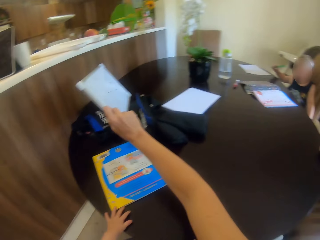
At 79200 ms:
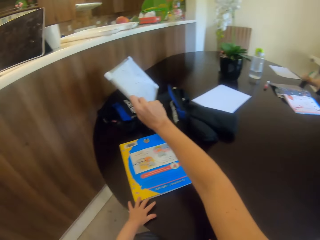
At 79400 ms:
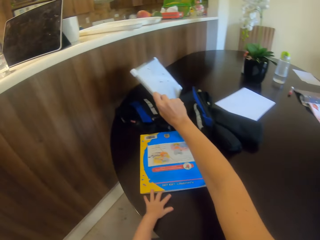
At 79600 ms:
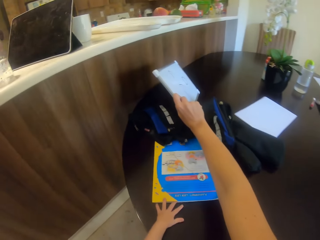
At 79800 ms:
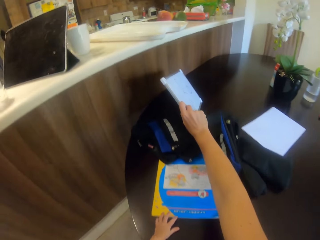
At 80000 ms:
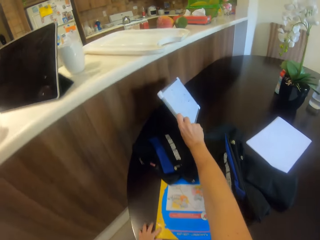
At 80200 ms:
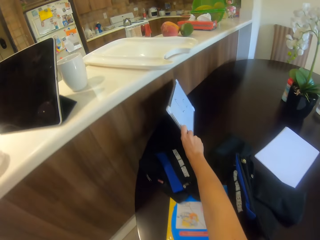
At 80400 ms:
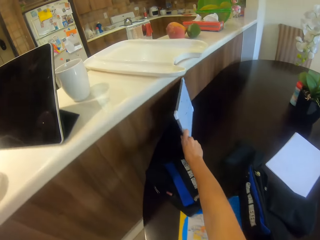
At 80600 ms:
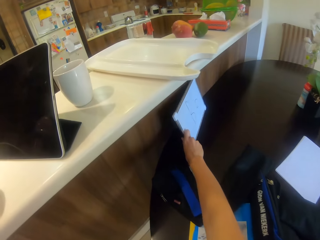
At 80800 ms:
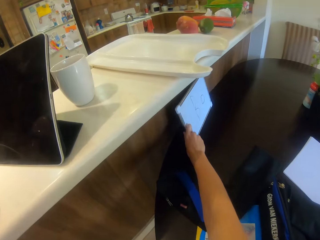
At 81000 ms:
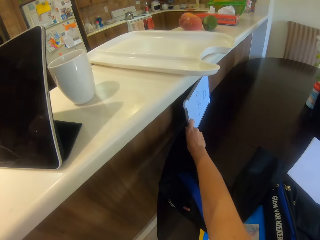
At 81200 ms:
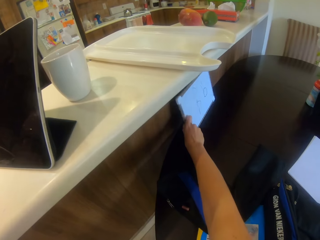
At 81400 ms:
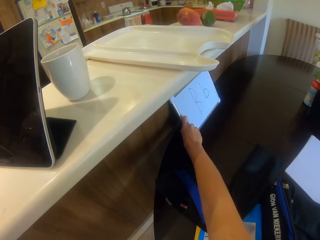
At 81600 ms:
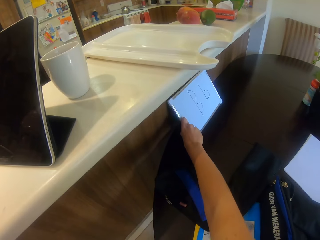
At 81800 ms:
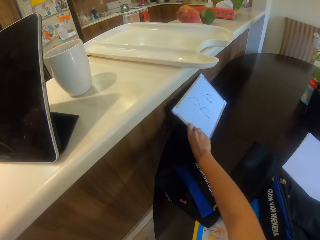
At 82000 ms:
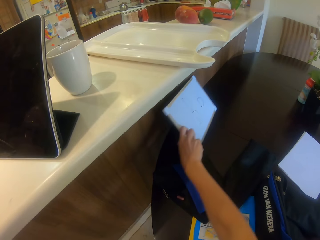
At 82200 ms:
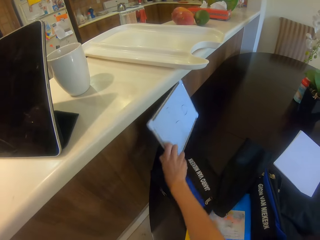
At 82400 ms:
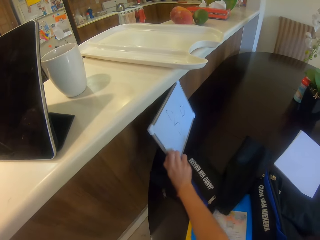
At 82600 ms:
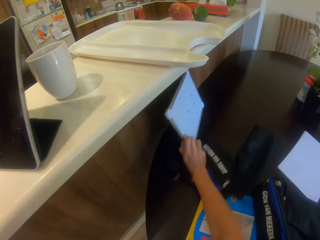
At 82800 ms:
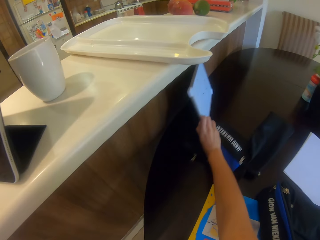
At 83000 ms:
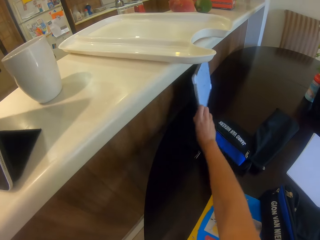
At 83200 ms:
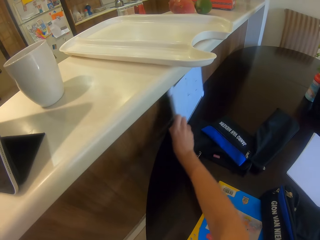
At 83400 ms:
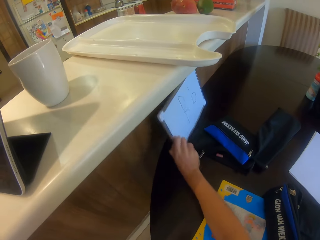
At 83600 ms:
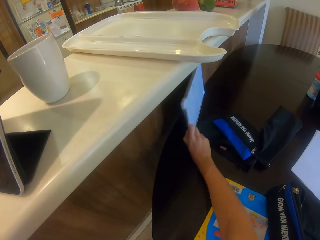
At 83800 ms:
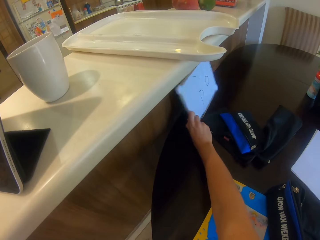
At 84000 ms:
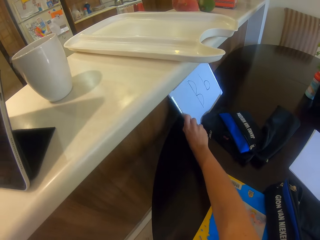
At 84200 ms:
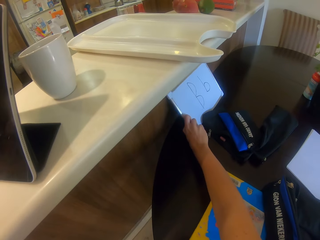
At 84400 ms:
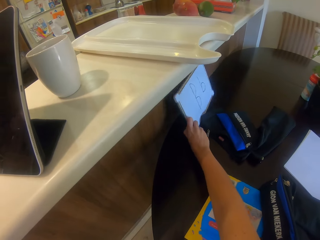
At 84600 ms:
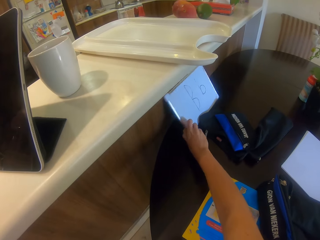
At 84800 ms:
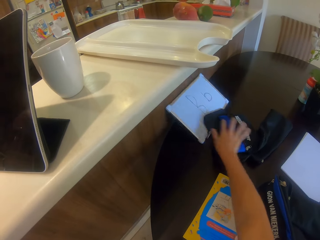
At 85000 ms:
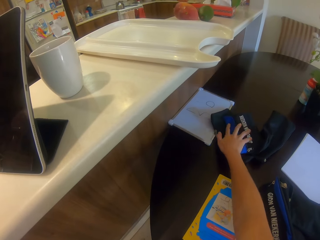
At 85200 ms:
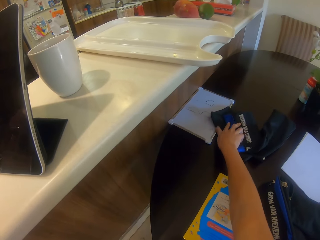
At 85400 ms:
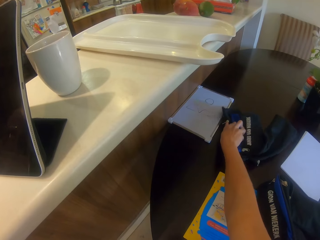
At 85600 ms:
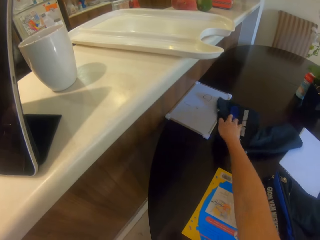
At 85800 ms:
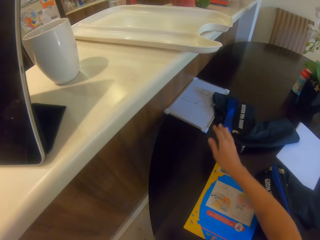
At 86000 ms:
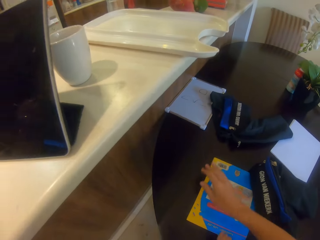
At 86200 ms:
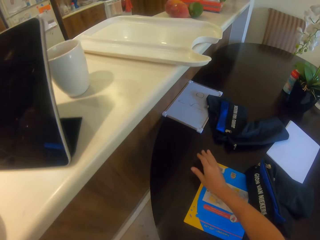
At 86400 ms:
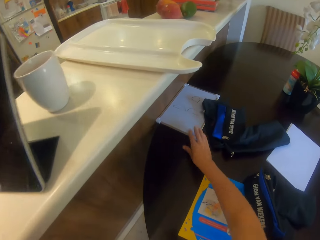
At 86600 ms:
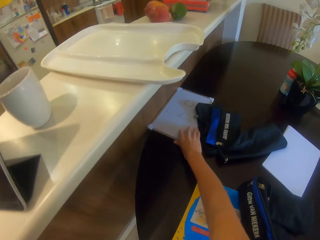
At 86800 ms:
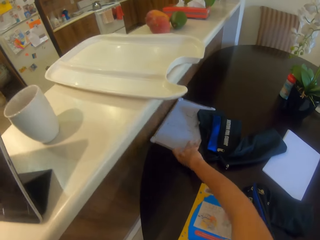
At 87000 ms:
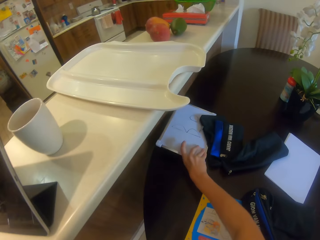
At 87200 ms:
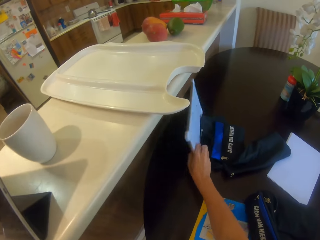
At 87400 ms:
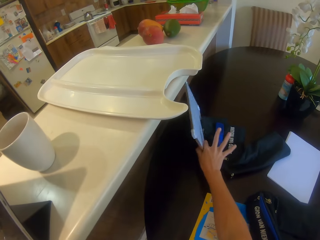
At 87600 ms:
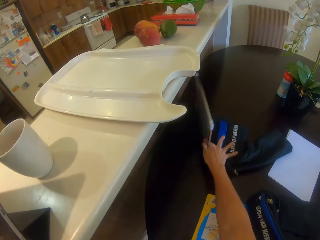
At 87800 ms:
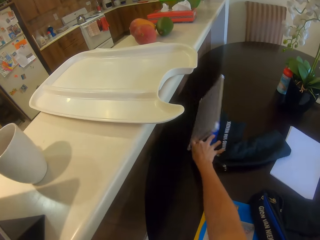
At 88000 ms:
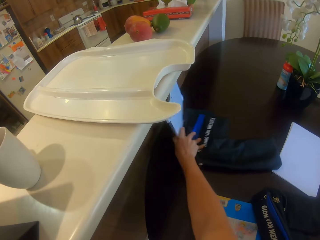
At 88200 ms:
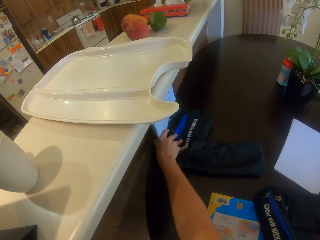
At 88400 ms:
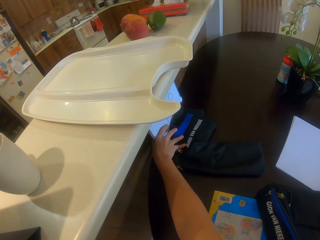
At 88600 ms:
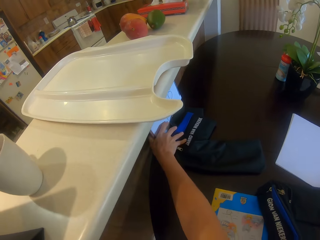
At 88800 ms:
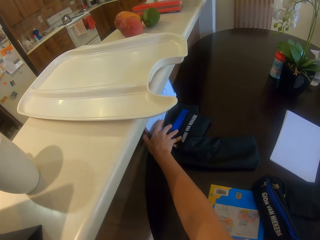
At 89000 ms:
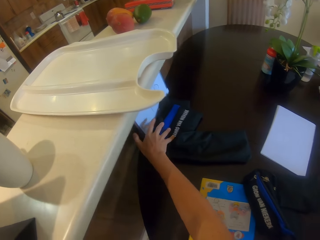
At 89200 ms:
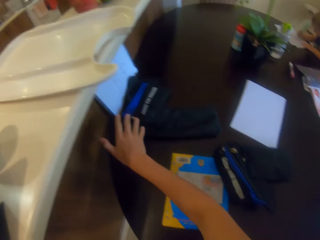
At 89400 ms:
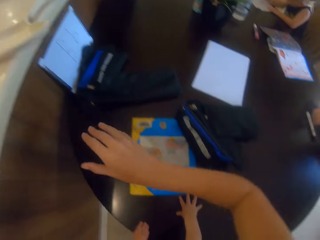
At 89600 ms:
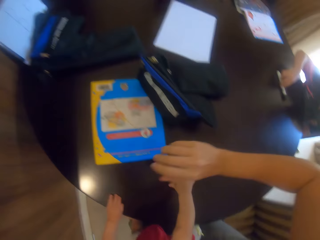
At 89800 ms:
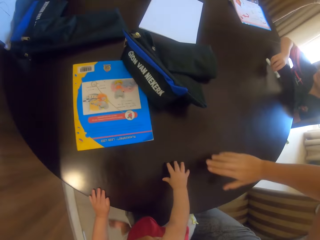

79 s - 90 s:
The camera wearer puts paper on the table. They put the board against the wall. They move the bag. They hold the board. They put a book on the table. They put the board against the wall.

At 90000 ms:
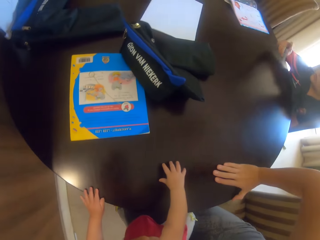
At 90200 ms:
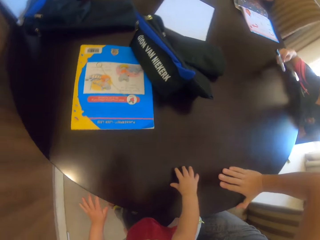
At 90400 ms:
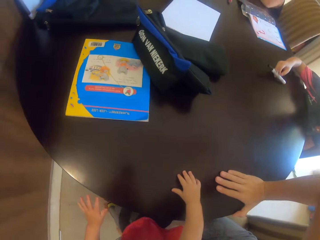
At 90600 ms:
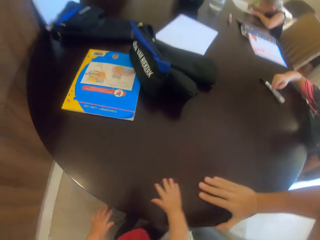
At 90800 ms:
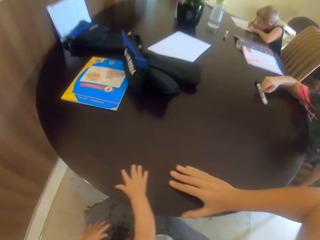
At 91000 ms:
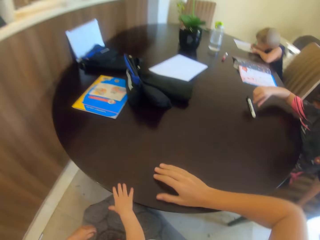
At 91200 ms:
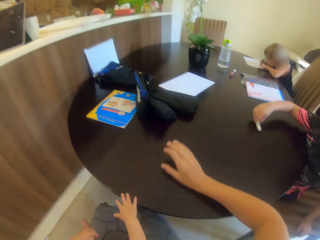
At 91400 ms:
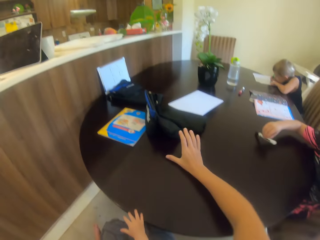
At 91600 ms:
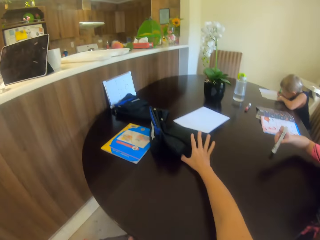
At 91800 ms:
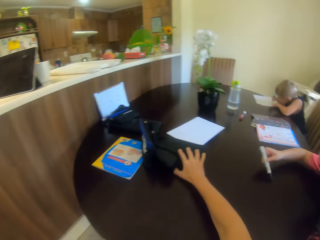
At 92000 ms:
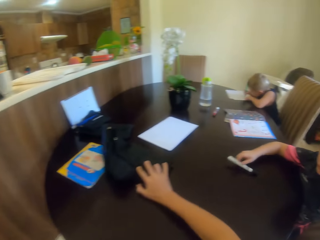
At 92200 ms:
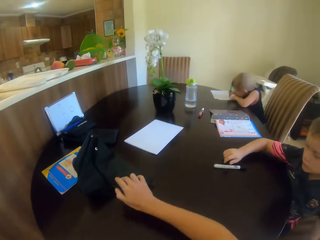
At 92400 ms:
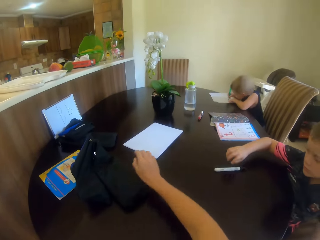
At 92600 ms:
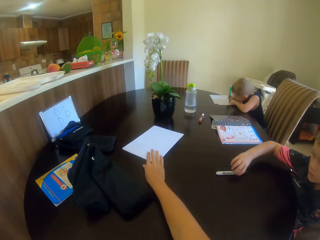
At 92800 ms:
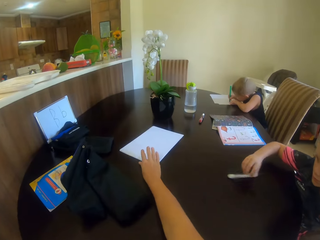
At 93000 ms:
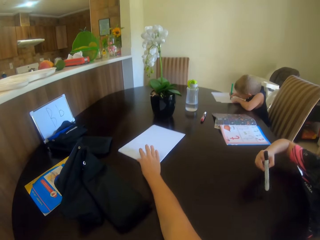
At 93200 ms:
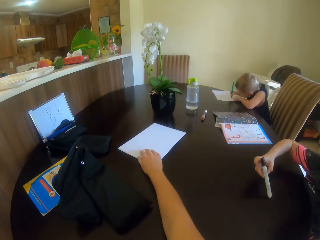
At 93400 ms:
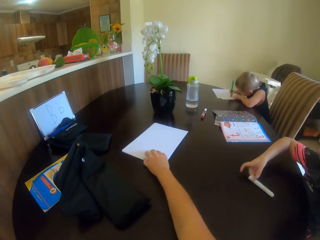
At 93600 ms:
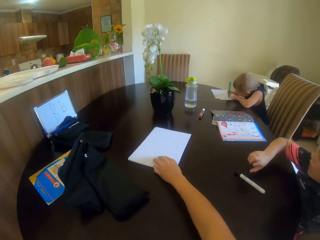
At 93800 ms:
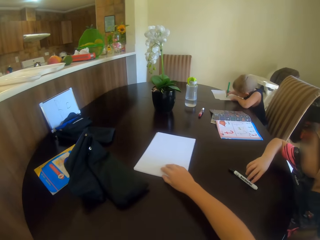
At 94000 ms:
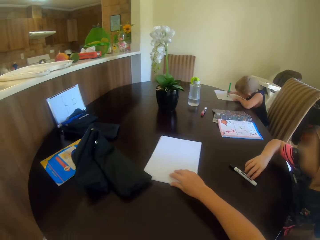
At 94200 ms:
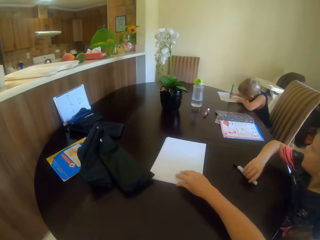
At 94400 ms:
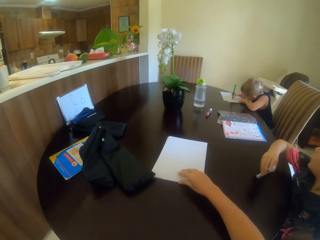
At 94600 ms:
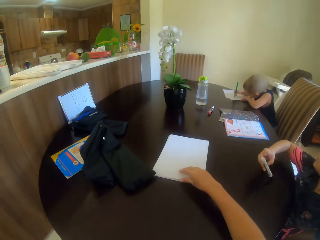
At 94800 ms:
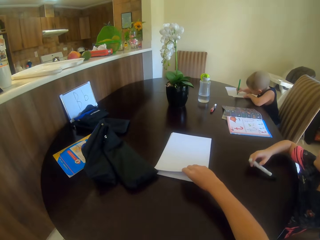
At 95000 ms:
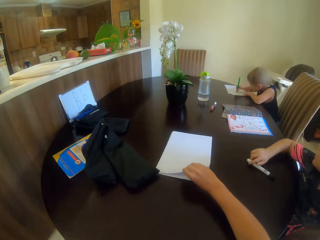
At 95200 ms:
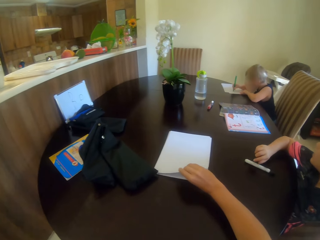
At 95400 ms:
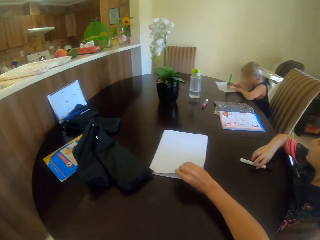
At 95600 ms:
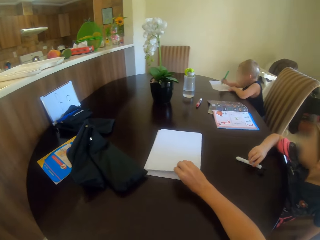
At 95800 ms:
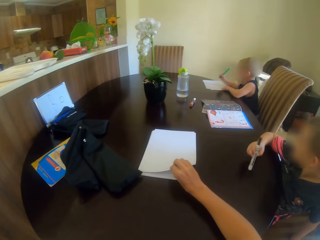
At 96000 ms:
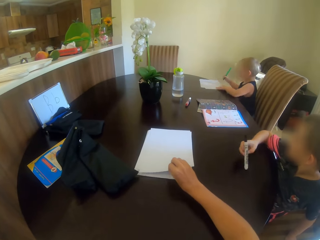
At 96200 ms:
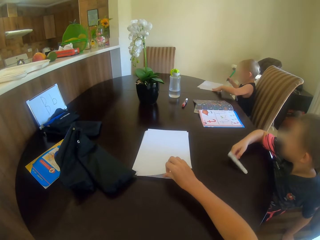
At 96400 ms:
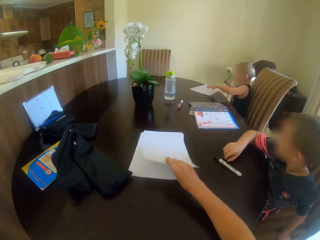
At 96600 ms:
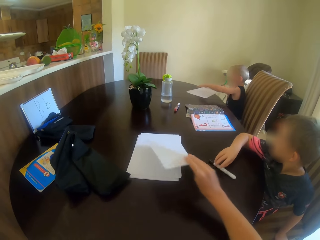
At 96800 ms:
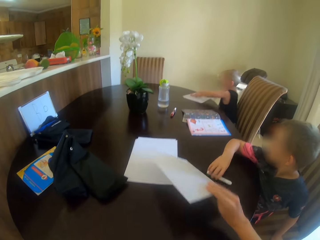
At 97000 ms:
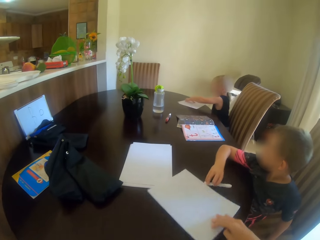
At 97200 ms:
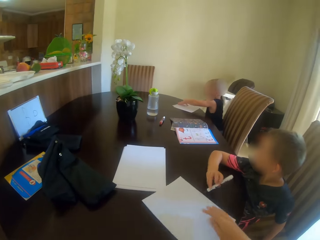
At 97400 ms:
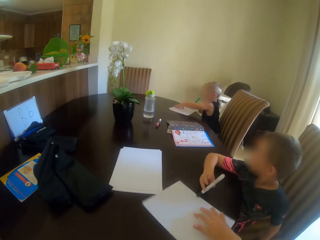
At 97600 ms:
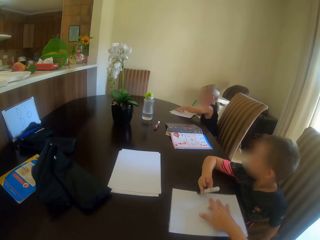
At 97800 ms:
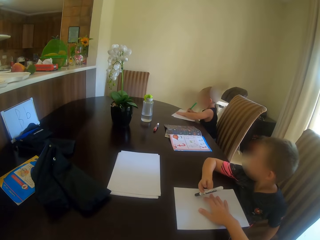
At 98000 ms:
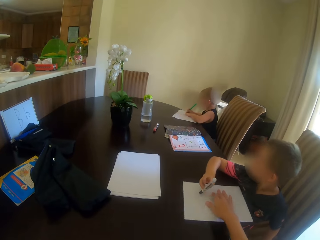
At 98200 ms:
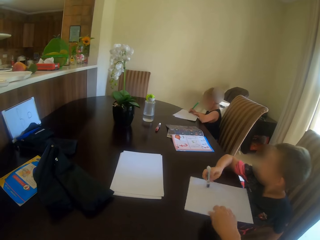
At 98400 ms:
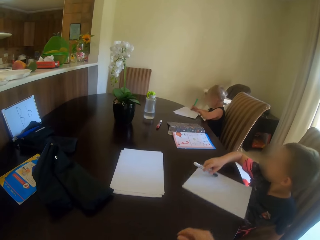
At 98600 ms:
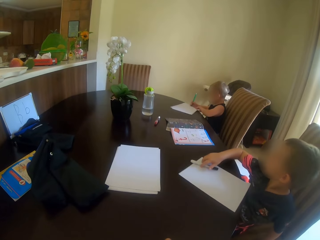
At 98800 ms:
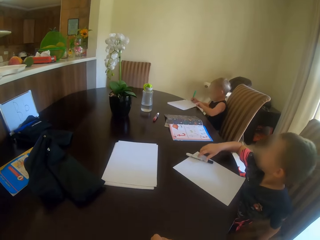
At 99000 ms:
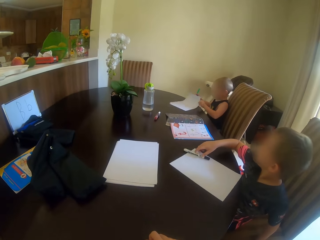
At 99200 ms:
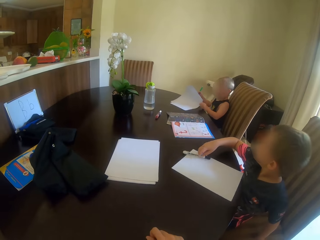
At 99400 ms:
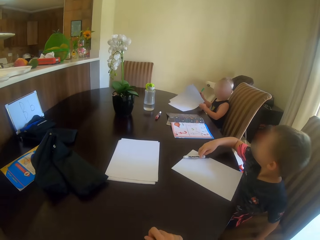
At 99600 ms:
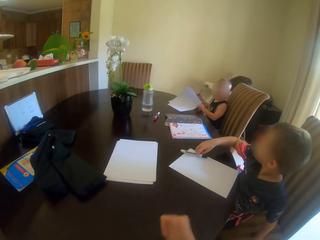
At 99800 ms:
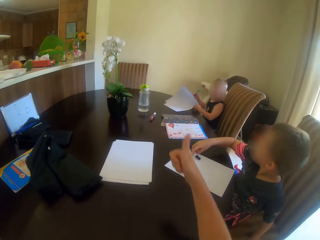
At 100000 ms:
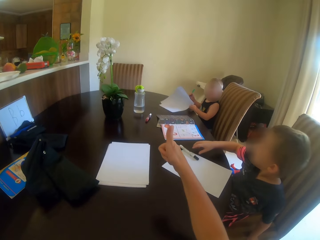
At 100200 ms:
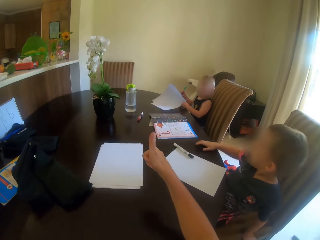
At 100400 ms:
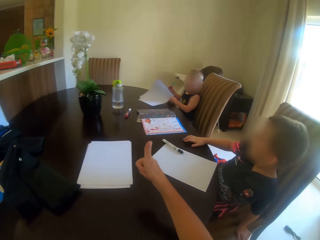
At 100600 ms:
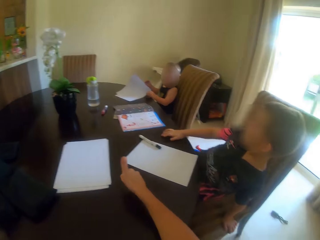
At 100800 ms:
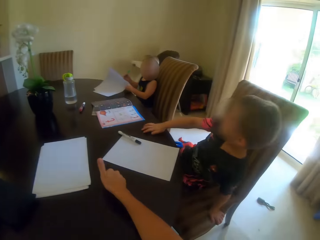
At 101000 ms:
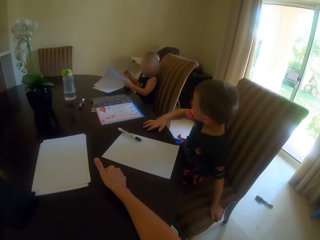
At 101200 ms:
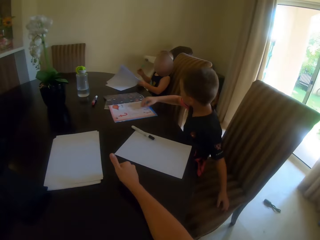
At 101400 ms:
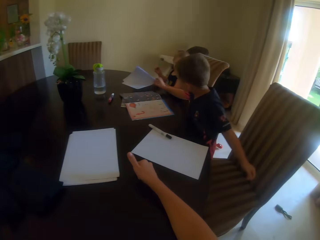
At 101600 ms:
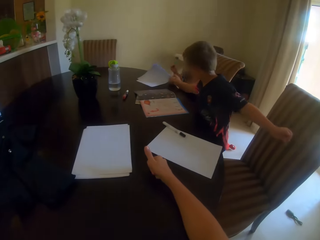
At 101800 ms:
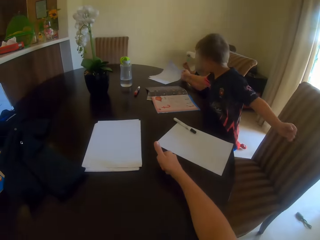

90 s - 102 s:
A child plays with the marker pen. The camera wearer moves the bag. He moves the papers. He moves clothes away. He pulls books. He talks to another child. He moves the paper. He gives paper to a person. He gestures with his hand. He raises a hand.
